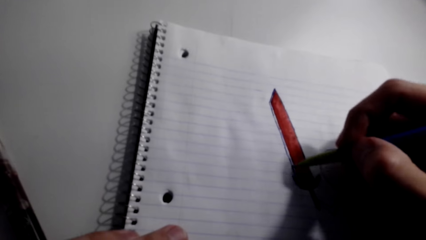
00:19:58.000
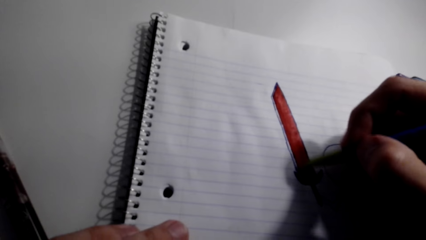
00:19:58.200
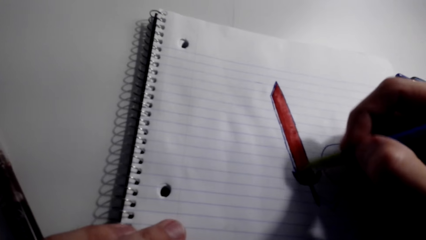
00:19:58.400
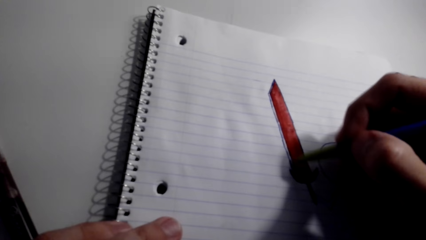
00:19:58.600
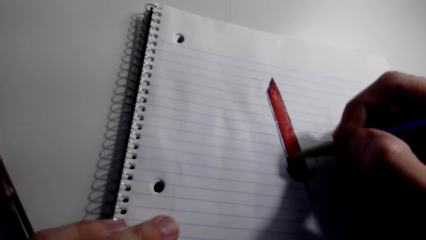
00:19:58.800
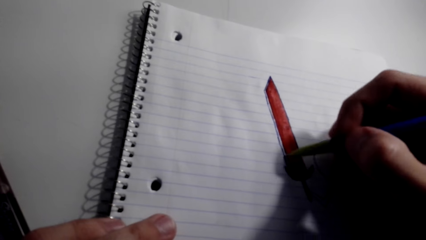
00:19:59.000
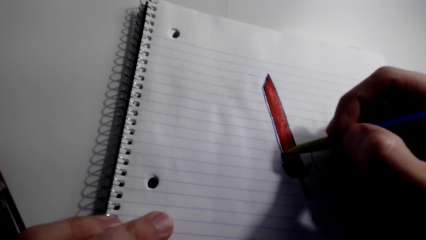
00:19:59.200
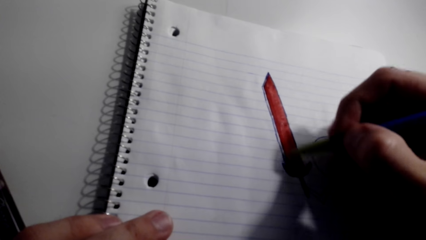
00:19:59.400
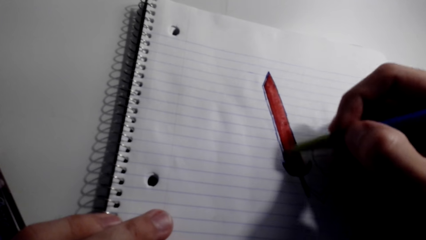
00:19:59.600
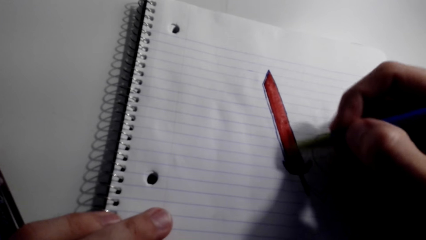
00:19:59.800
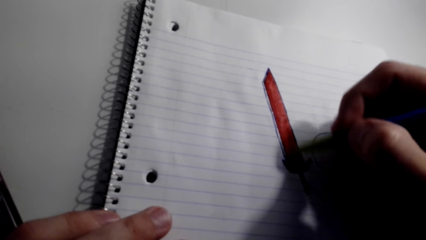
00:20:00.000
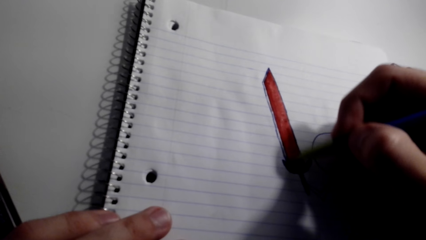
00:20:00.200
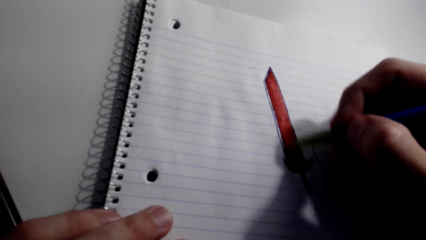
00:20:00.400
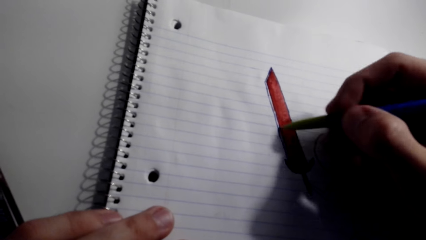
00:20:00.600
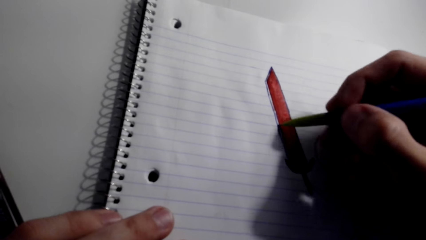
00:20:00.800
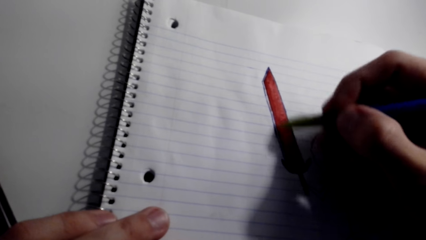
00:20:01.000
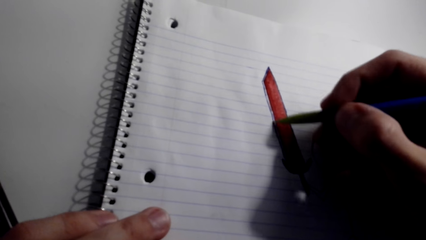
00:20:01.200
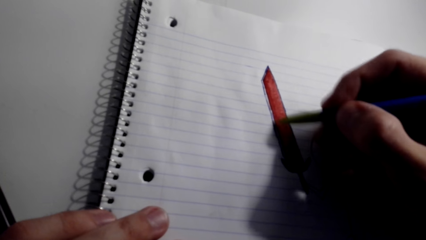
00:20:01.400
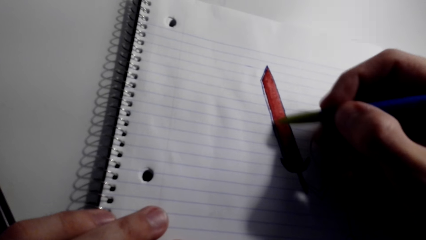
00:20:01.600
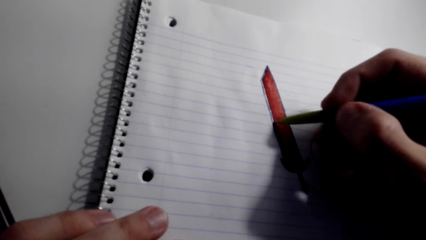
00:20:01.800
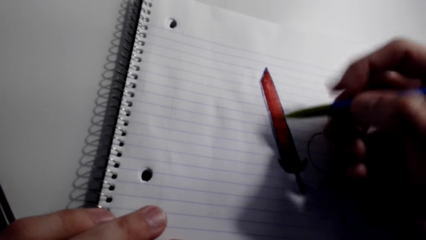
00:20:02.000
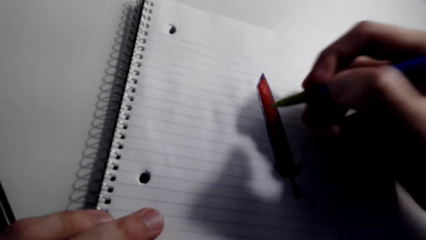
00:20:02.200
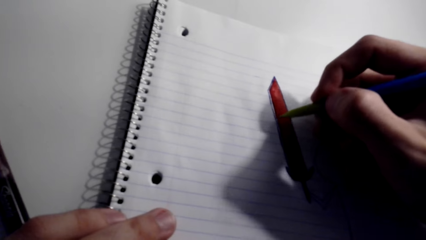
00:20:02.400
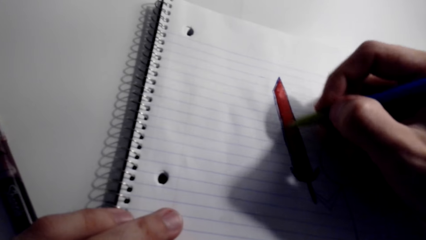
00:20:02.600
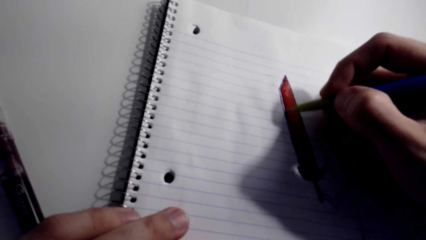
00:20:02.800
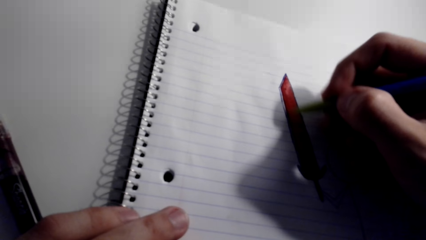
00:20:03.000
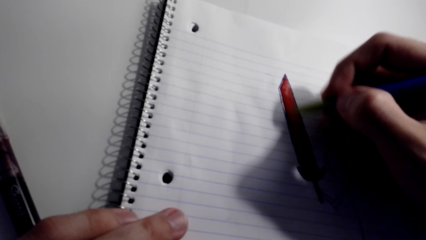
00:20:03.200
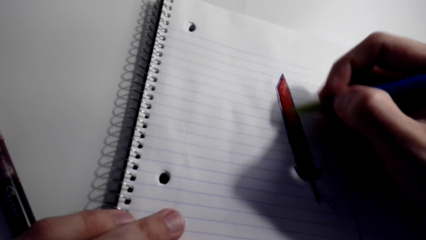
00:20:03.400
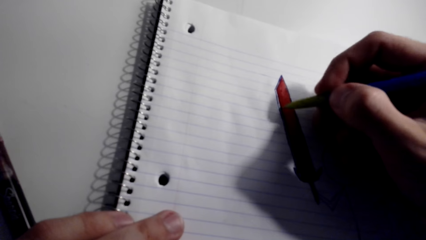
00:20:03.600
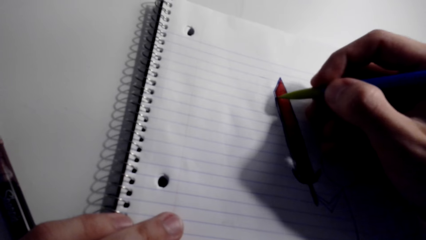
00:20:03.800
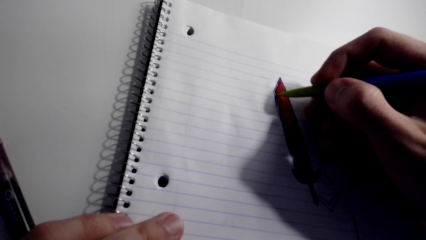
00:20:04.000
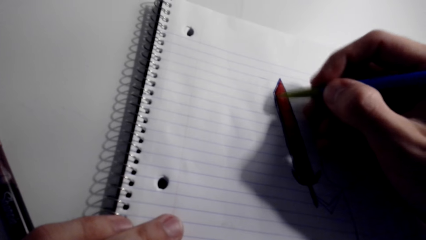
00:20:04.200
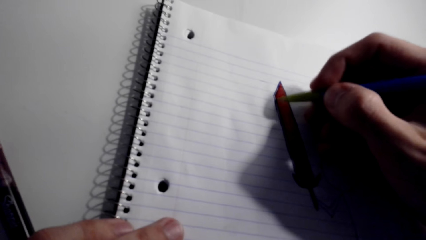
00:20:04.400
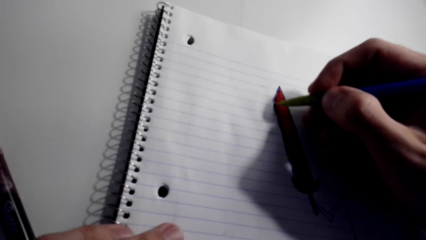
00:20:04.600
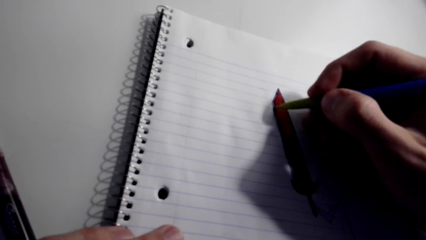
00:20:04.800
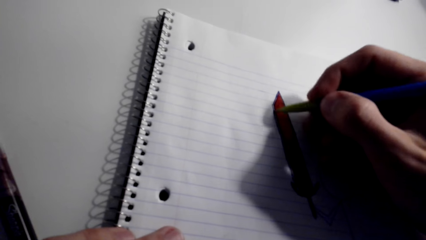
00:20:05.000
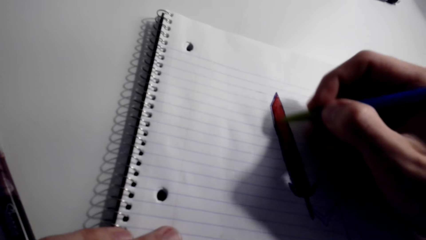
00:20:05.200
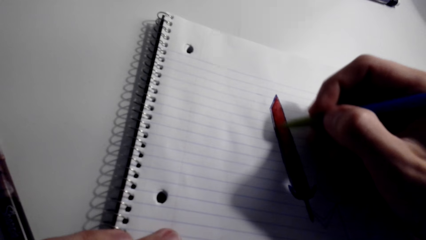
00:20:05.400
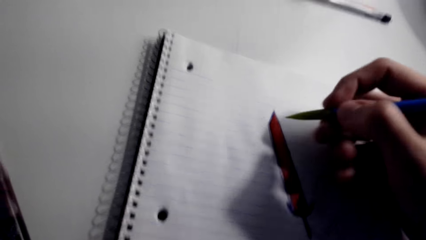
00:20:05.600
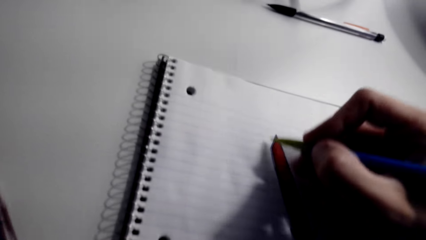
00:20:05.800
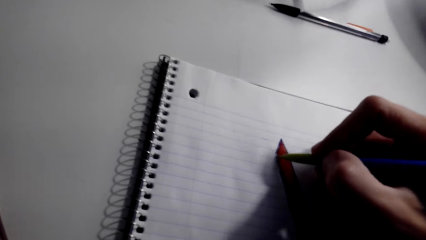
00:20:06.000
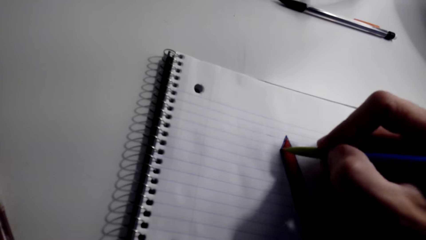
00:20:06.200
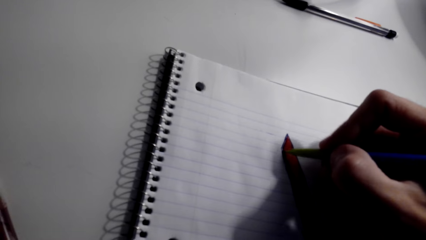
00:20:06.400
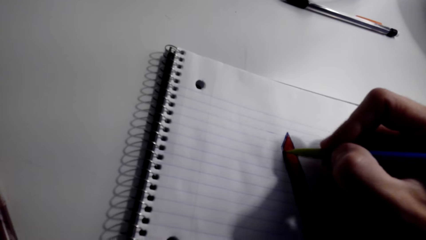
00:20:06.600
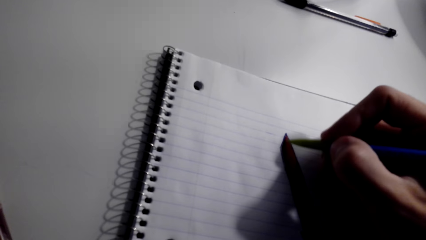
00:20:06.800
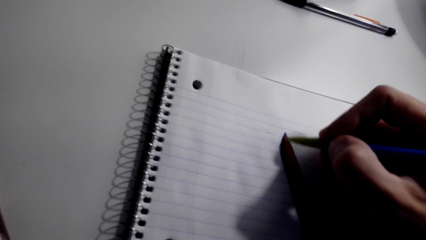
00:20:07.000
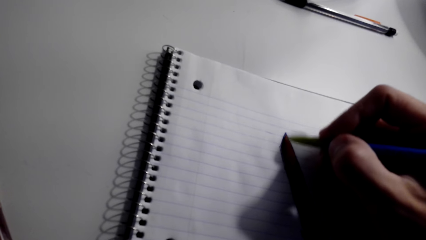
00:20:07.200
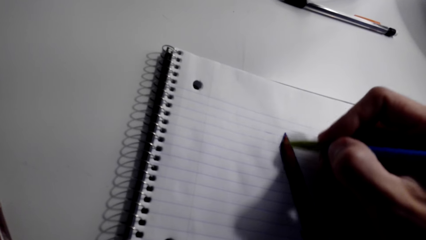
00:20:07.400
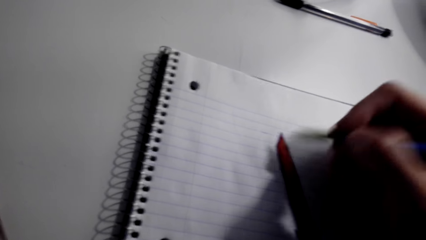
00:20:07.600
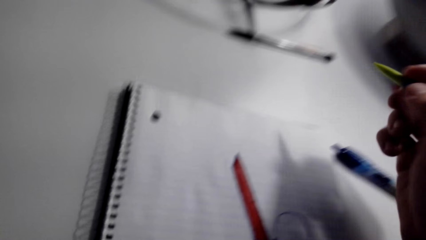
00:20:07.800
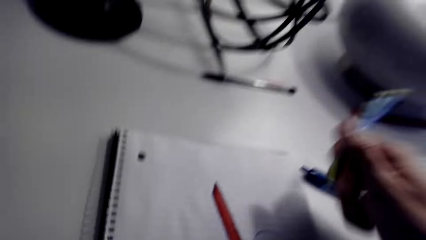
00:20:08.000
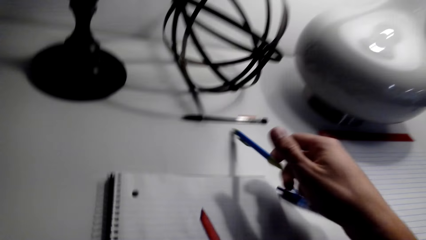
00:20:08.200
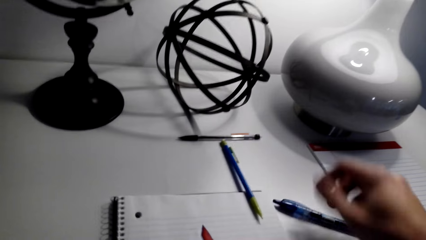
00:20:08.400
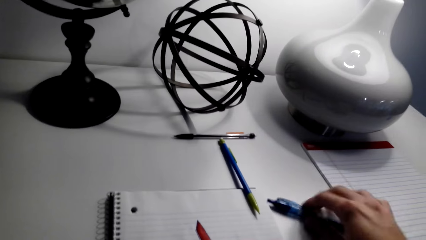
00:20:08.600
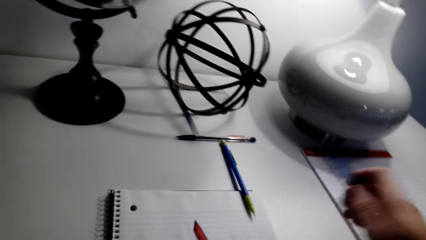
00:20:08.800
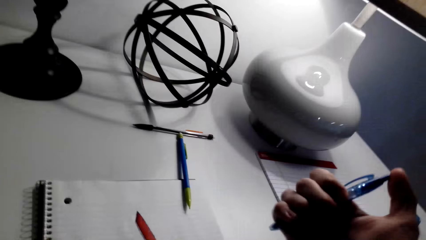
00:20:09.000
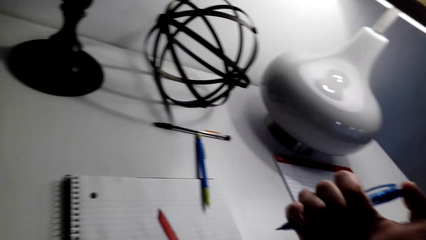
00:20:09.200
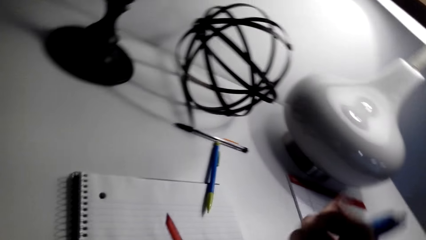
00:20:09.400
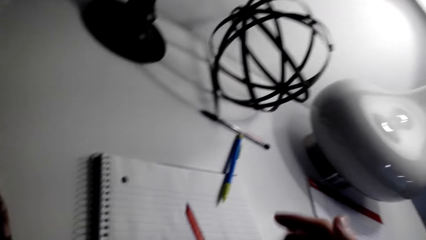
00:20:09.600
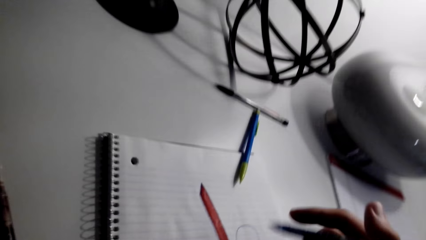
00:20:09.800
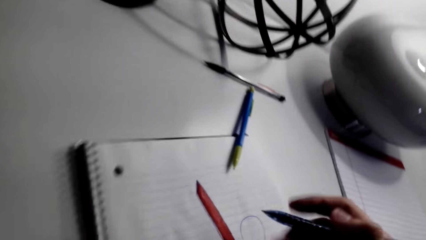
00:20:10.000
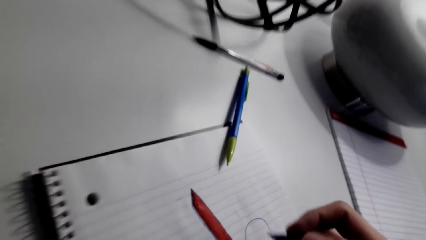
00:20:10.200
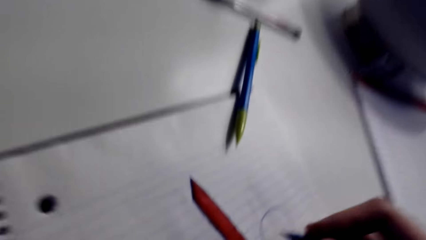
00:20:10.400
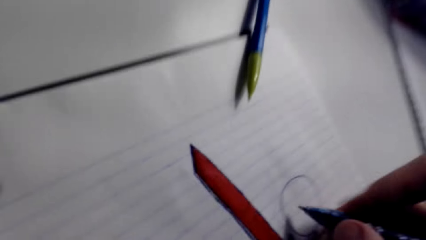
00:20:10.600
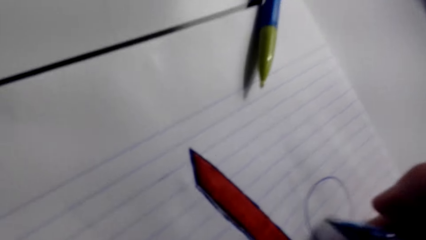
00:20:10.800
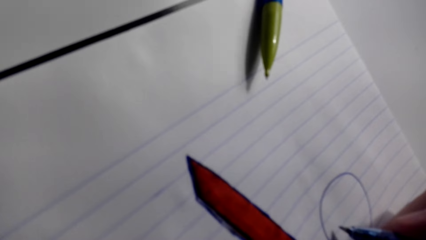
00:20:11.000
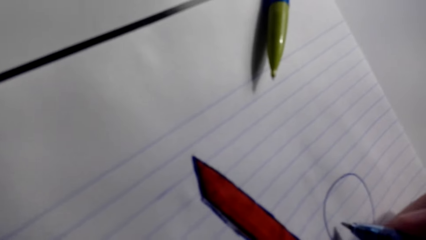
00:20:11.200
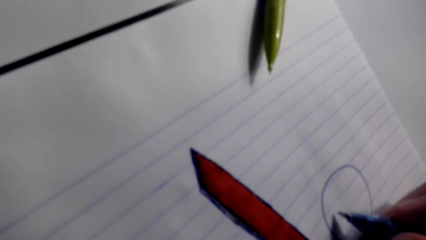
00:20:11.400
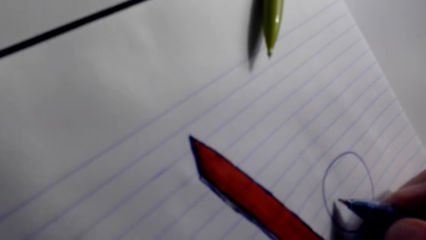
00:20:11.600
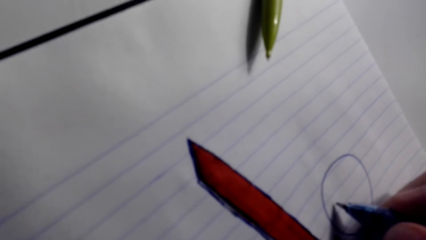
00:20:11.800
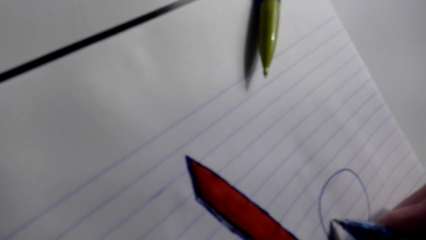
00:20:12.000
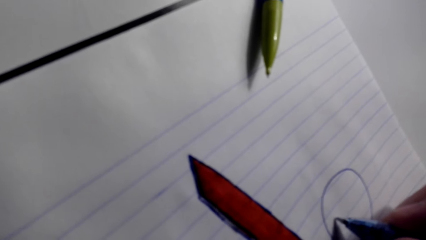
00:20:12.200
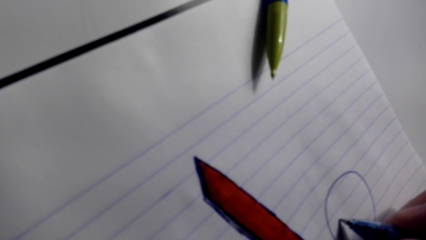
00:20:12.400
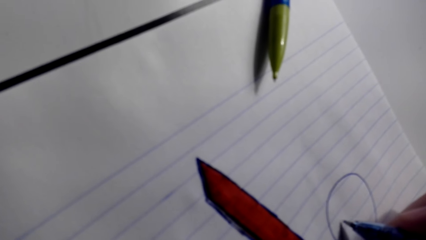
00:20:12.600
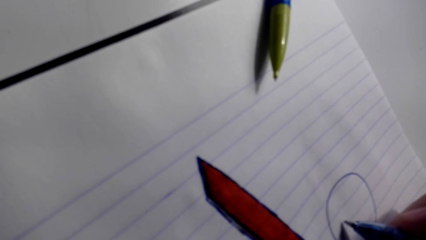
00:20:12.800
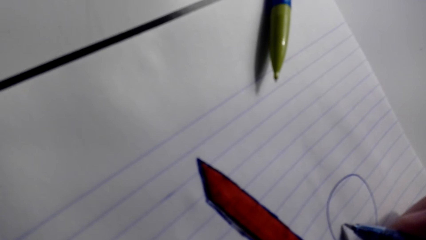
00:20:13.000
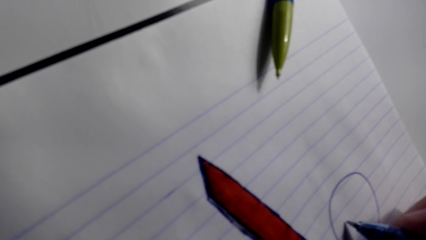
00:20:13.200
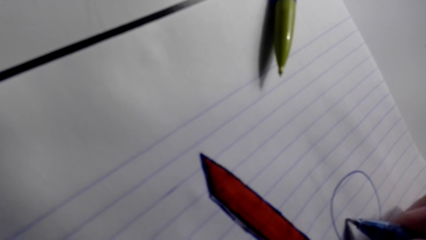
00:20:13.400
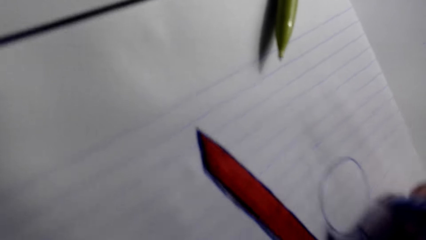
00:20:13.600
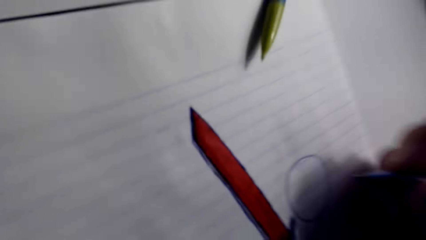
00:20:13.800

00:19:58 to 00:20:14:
The camera wearer paints the sketch with the marker pen. They drop the pen on the table. They pick up a pen. They draw on the book.
